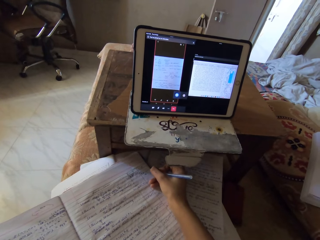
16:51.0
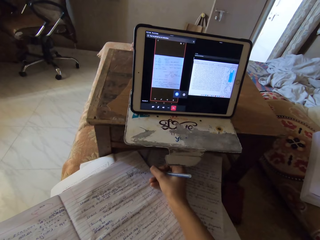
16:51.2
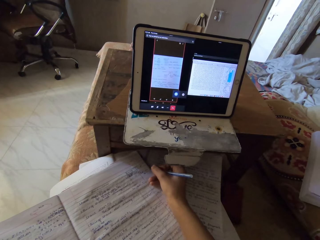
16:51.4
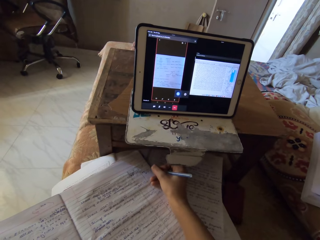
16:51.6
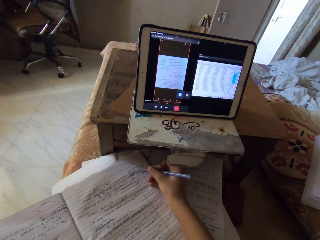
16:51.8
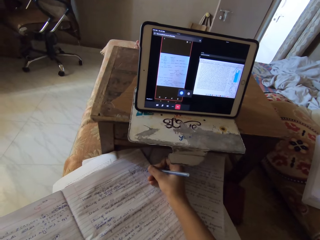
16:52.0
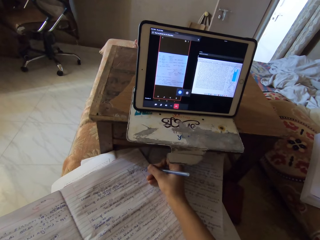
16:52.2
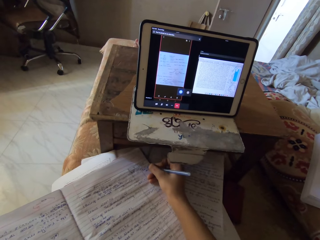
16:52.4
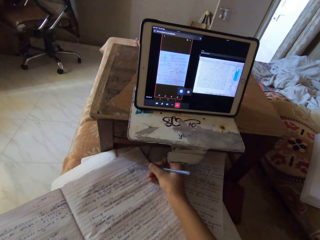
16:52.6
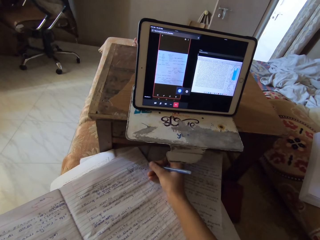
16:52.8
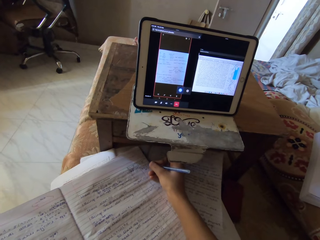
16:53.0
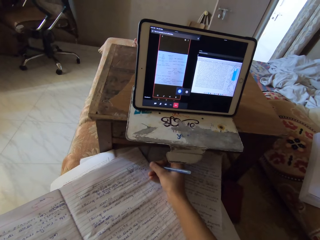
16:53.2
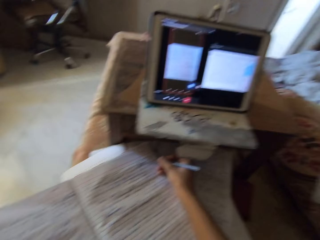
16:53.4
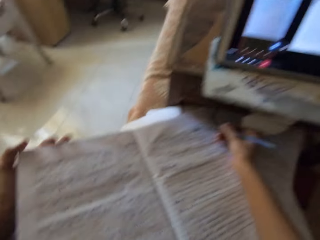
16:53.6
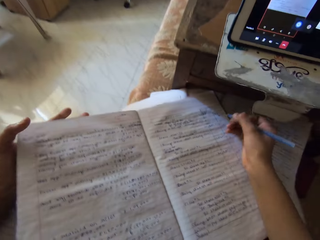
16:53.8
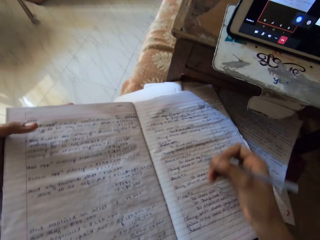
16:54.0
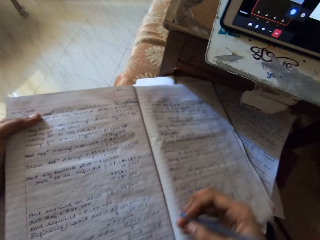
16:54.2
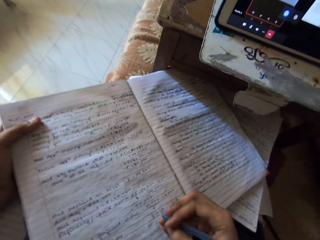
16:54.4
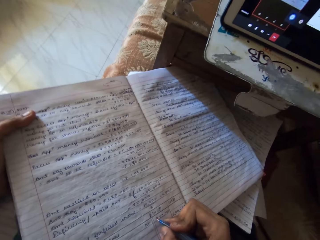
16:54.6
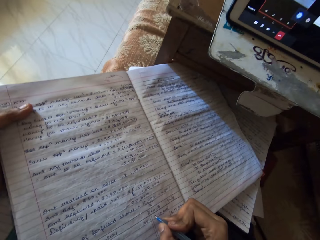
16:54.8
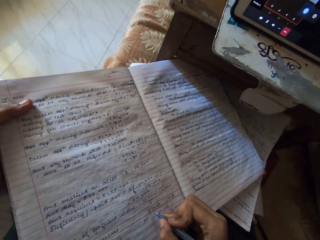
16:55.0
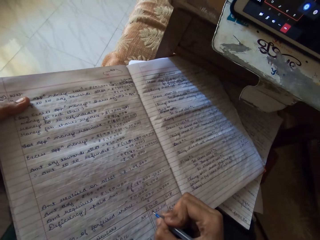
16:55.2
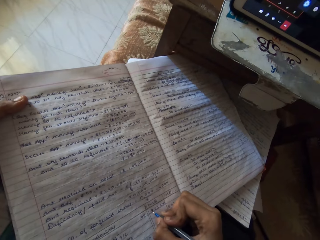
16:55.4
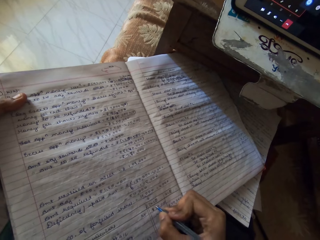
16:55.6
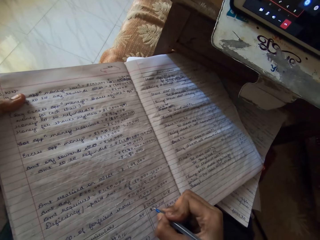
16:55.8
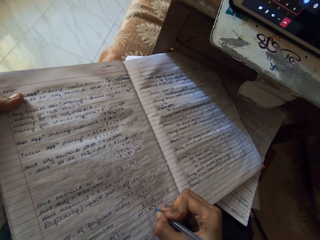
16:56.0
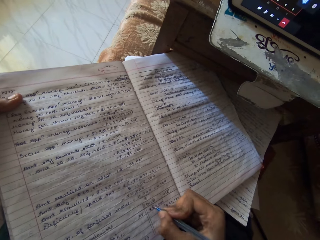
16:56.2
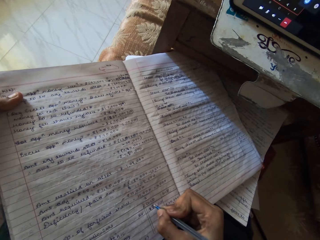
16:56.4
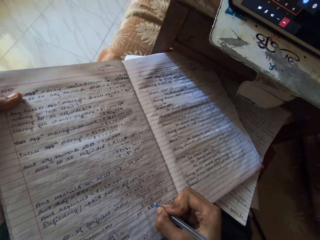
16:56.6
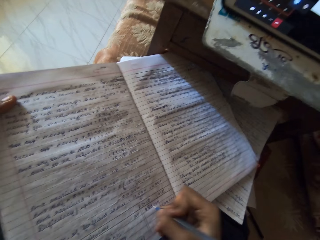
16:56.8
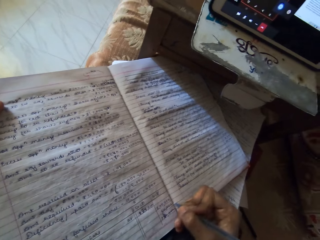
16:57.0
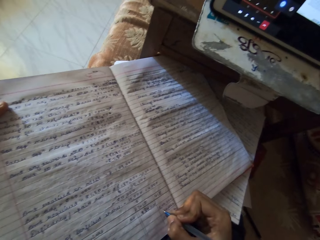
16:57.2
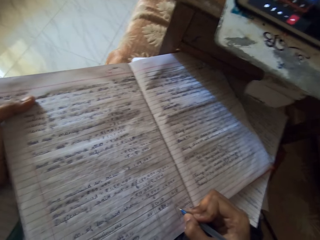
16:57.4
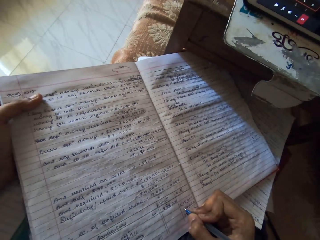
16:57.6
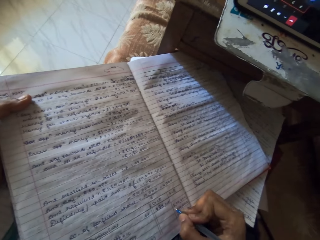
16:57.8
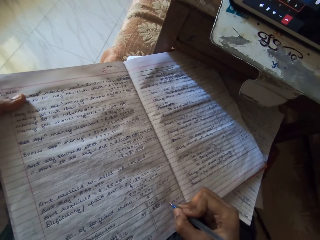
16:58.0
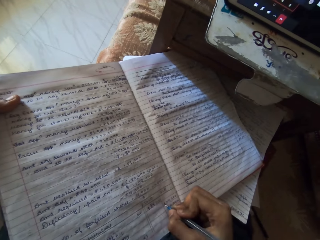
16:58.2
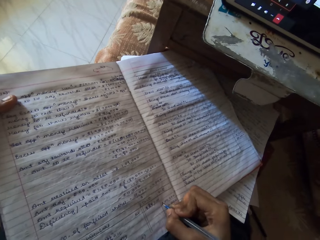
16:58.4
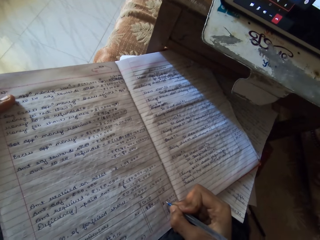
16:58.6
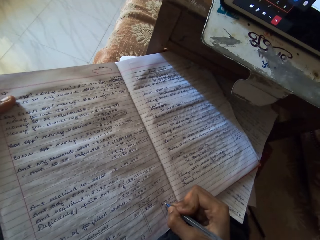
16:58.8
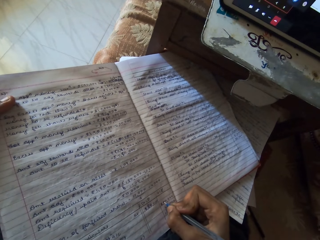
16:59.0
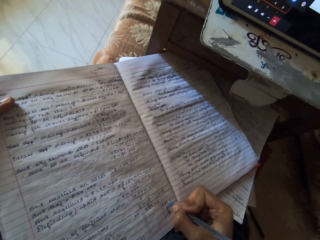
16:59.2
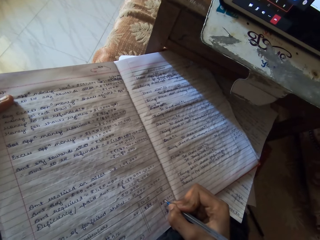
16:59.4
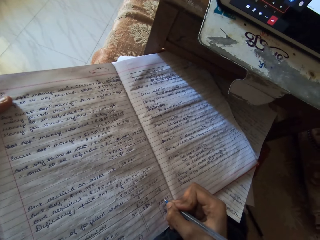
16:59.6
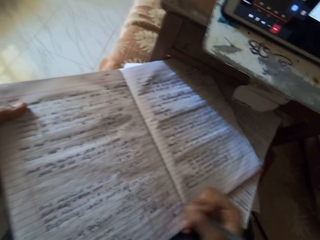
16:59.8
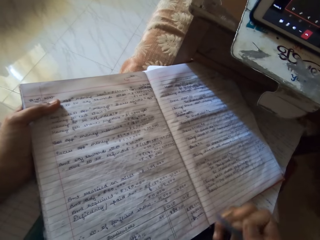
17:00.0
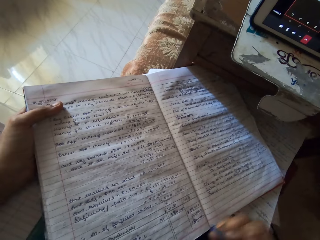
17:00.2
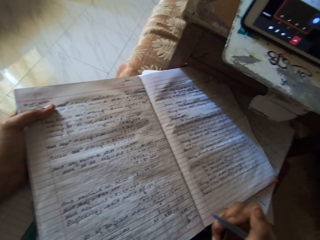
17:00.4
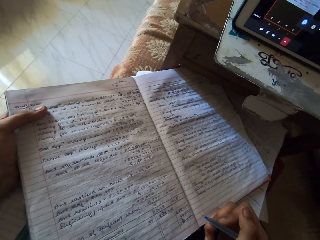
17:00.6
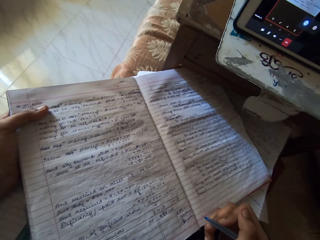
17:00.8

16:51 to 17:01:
The camera wearer adjusts the book on her lap with her left hand. She writes on the book on her lap with the pen.

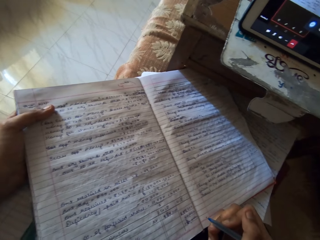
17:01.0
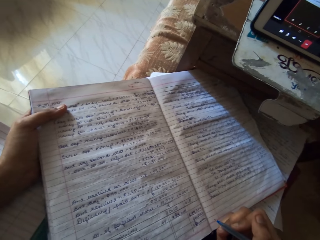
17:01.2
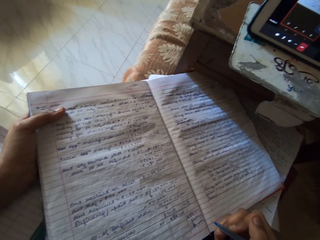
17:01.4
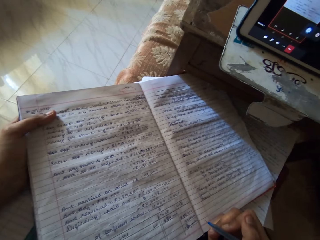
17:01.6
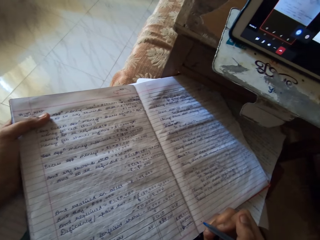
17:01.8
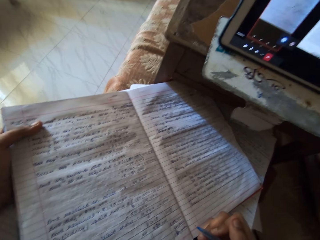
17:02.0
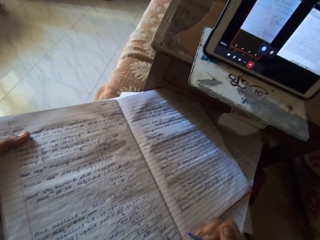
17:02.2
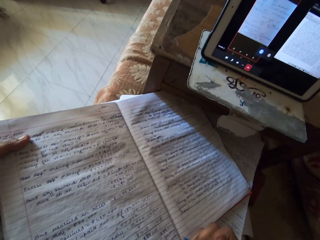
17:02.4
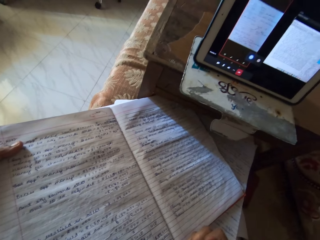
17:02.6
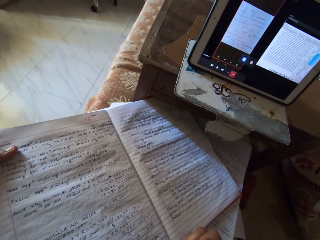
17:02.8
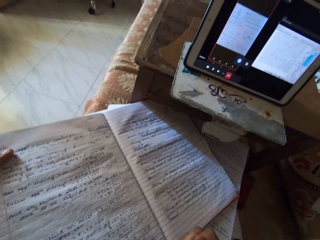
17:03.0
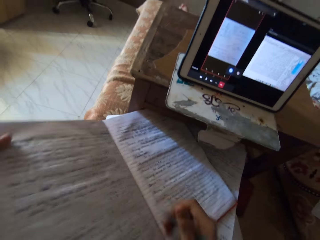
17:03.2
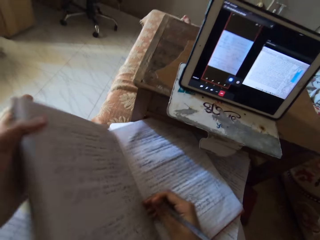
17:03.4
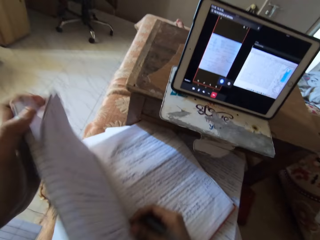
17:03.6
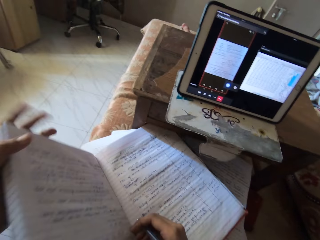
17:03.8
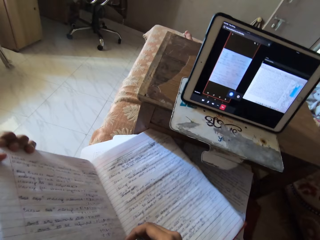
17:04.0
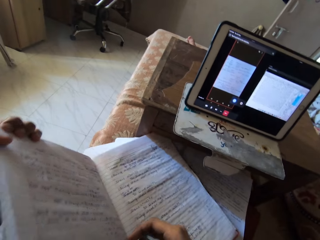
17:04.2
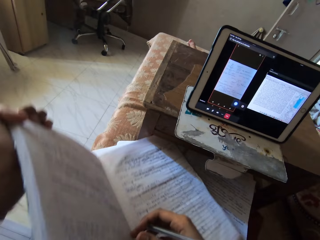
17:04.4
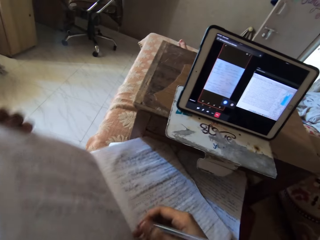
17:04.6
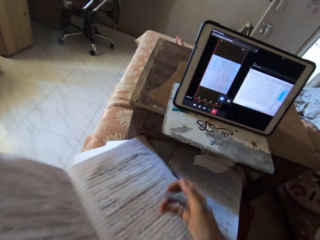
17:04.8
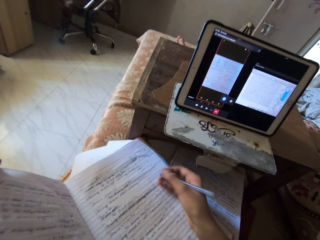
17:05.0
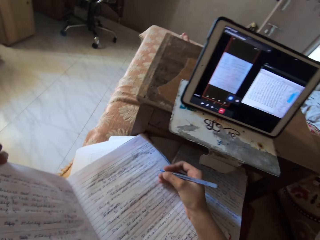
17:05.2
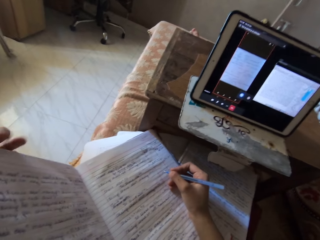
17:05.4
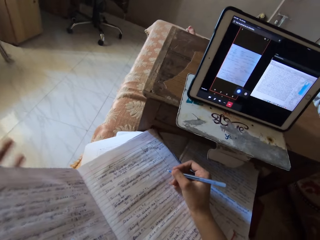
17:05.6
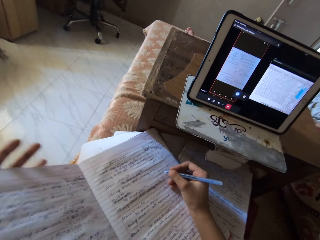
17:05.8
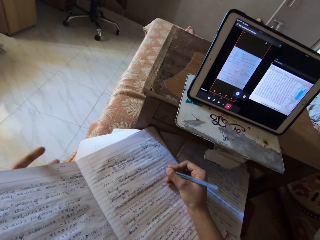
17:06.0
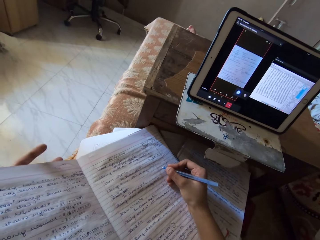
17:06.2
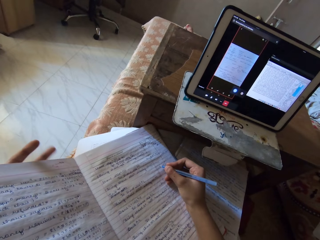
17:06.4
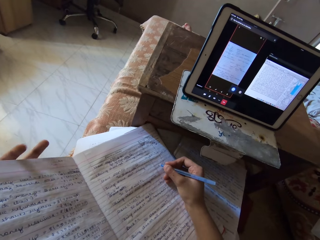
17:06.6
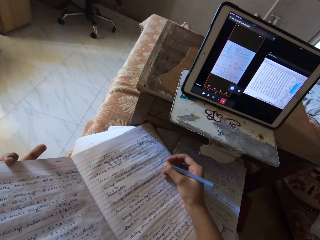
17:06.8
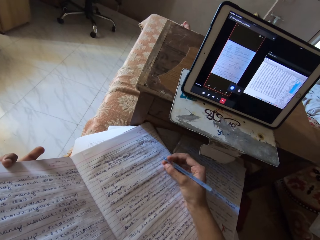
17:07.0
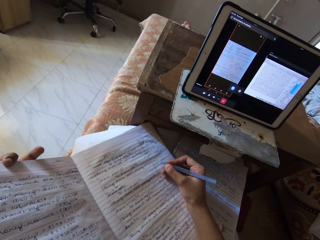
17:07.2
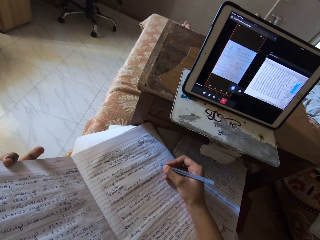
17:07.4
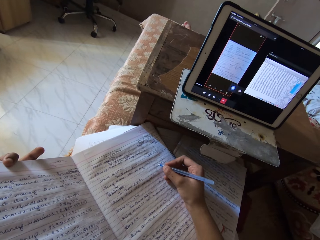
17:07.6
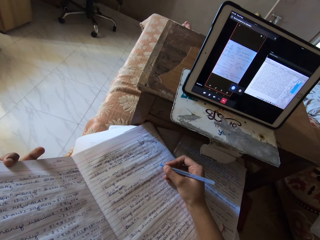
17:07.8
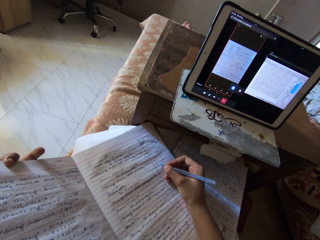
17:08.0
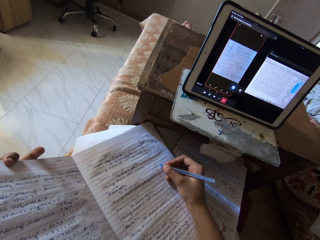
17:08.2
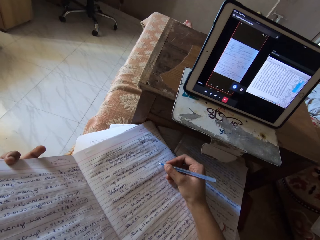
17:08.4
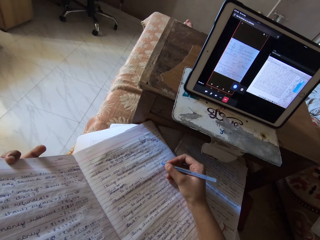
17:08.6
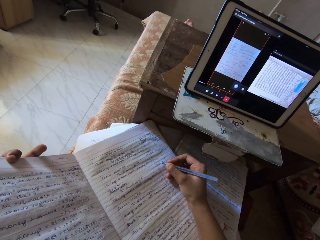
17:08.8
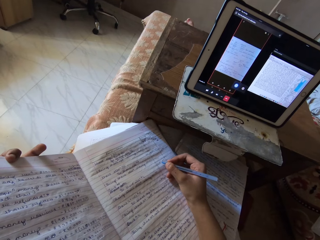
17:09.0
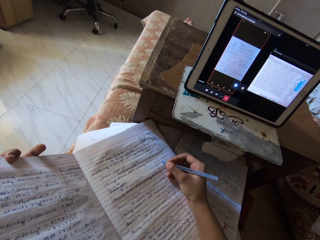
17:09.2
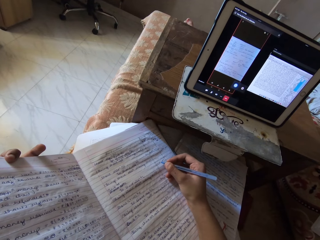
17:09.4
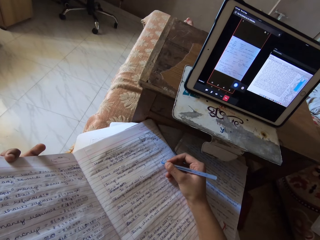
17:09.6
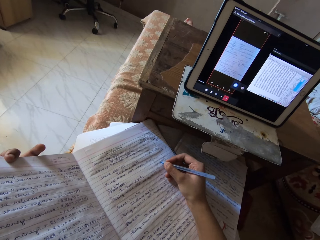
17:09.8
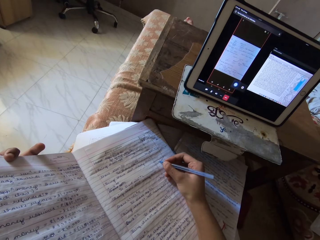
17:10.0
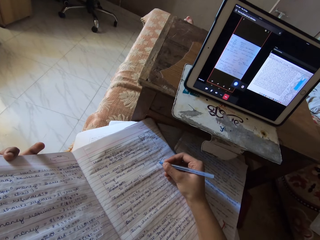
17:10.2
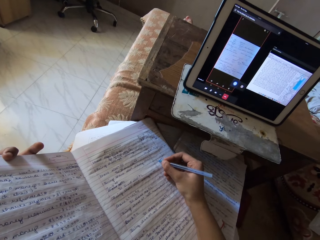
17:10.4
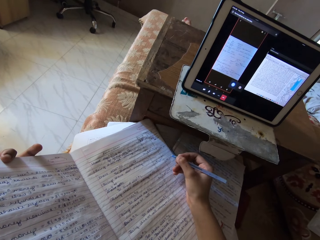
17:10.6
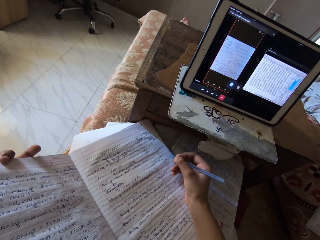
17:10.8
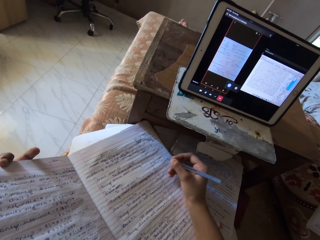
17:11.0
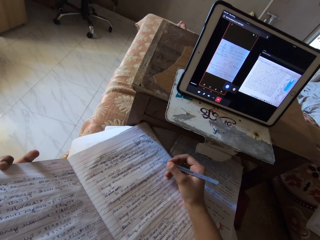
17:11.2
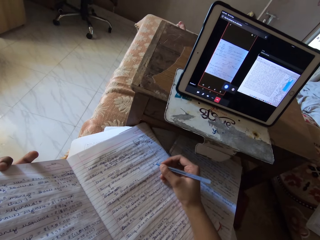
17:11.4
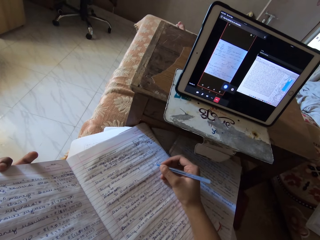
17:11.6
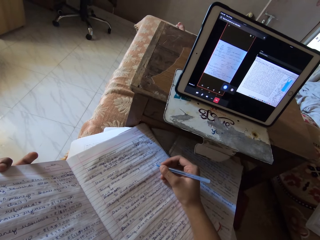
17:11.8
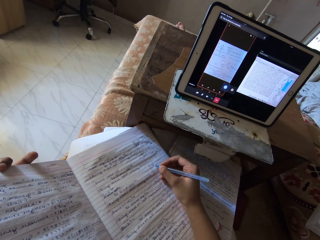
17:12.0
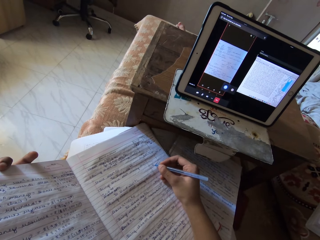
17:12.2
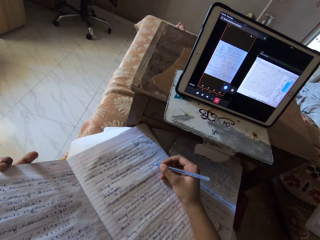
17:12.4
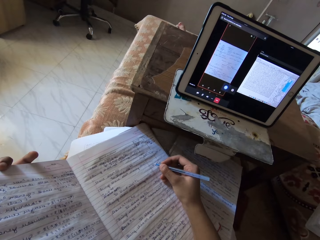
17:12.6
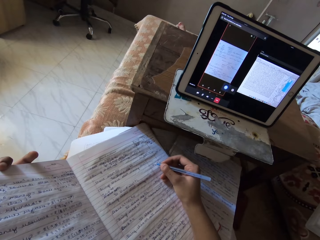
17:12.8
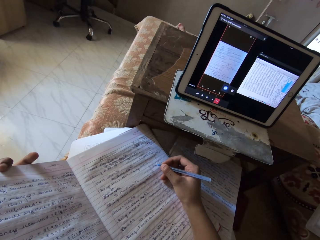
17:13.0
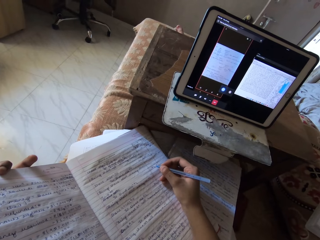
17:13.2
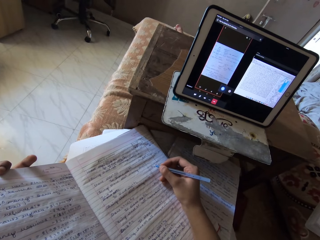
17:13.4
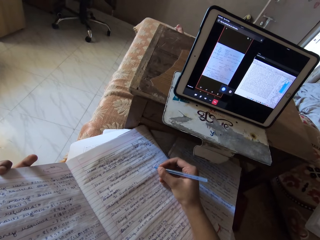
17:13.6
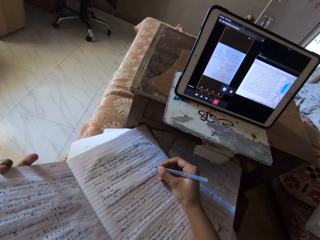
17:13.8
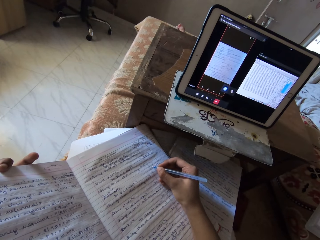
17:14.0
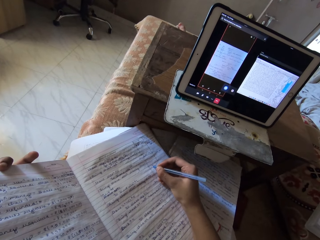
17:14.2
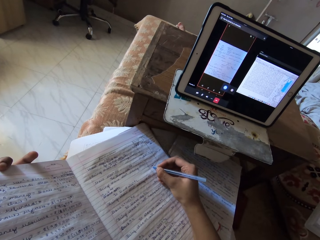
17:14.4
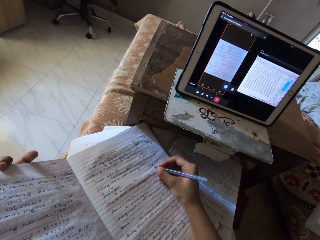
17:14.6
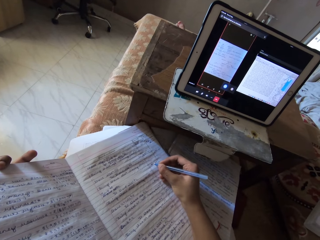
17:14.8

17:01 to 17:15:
The camera wearer raises one side of the book. She adjusts the book on her lap with her left hand. She places her hand on a page. She writes on the book on her lap with the pen.
